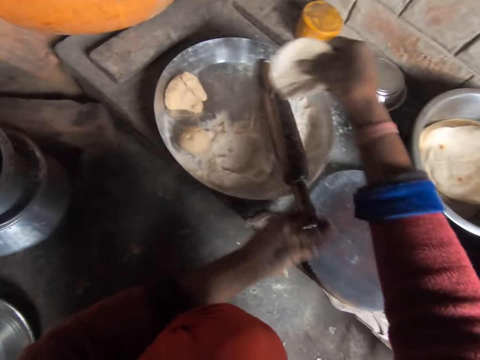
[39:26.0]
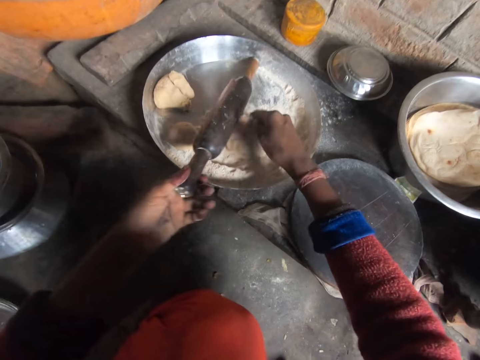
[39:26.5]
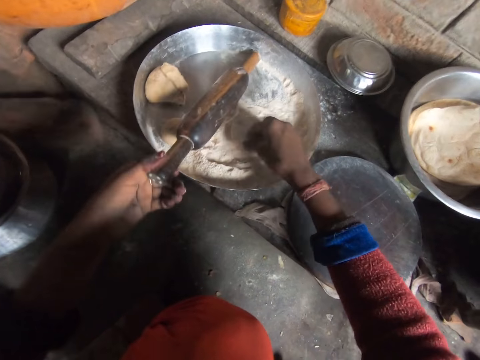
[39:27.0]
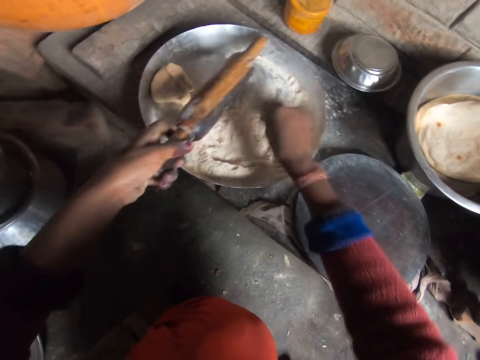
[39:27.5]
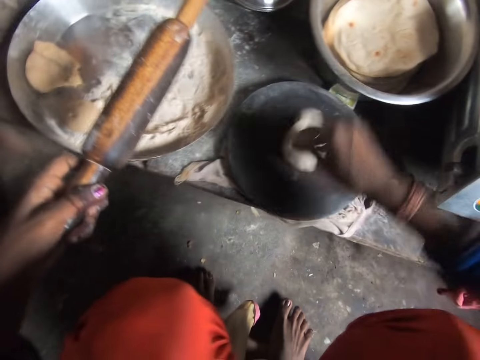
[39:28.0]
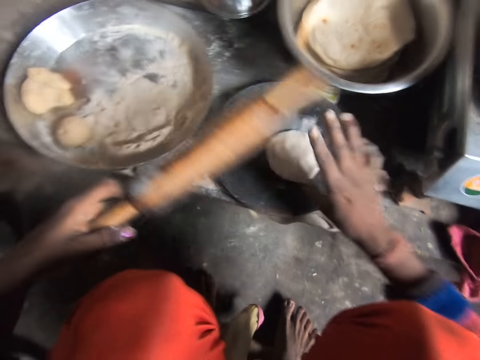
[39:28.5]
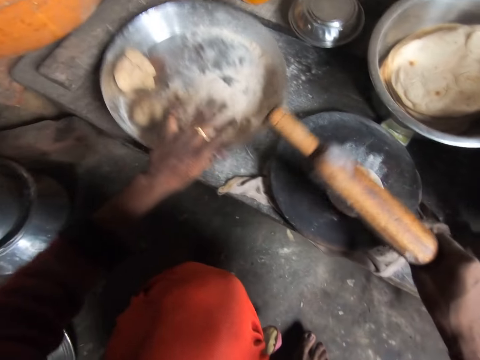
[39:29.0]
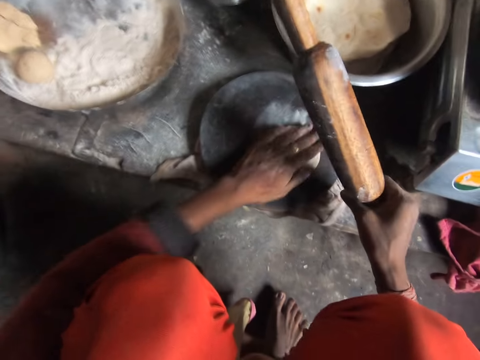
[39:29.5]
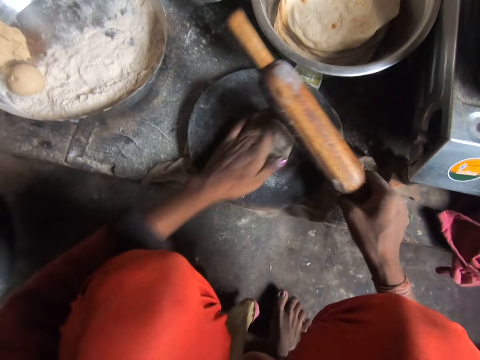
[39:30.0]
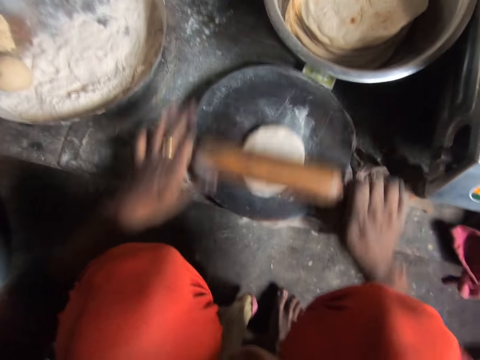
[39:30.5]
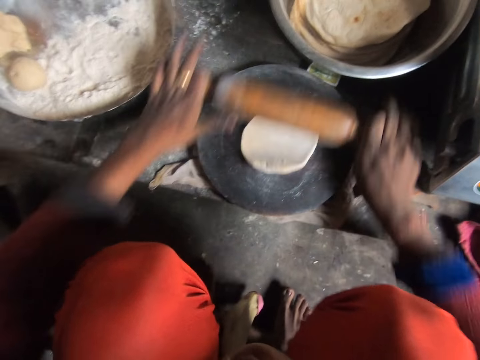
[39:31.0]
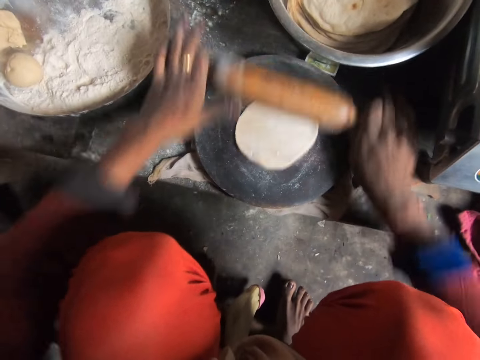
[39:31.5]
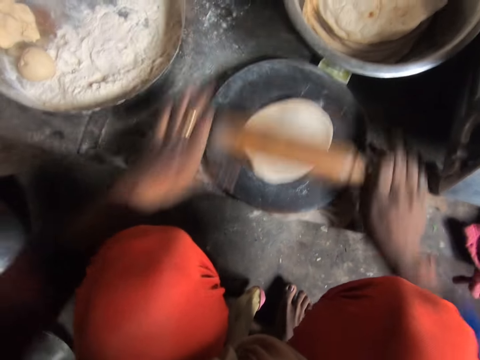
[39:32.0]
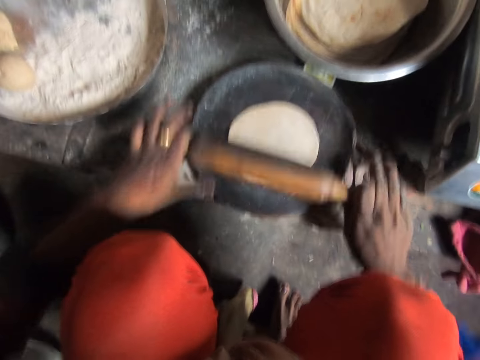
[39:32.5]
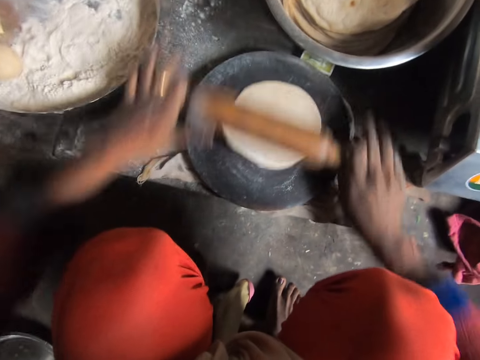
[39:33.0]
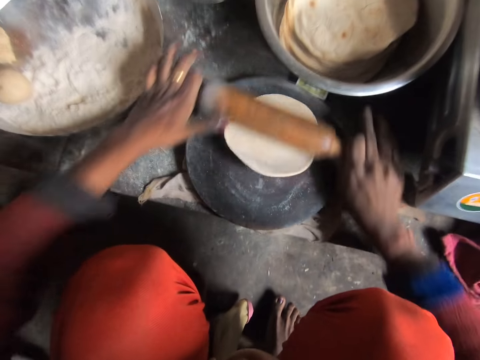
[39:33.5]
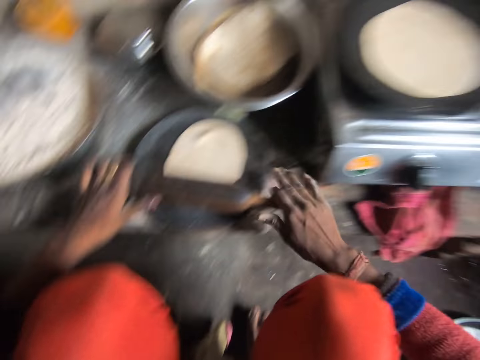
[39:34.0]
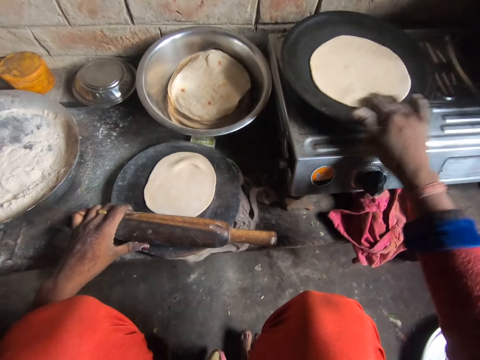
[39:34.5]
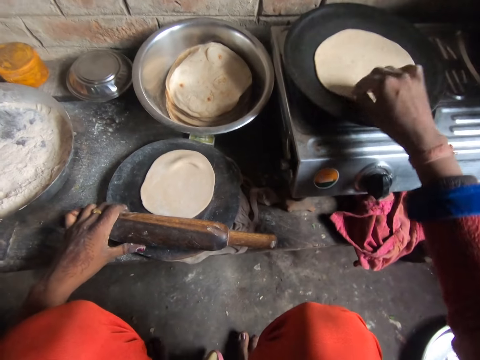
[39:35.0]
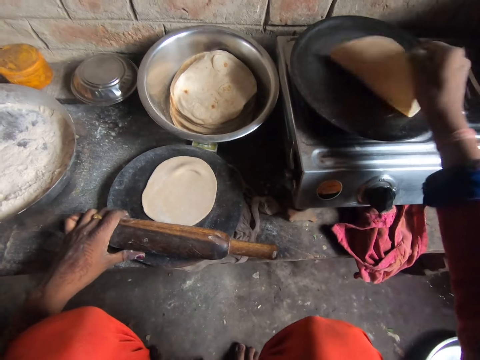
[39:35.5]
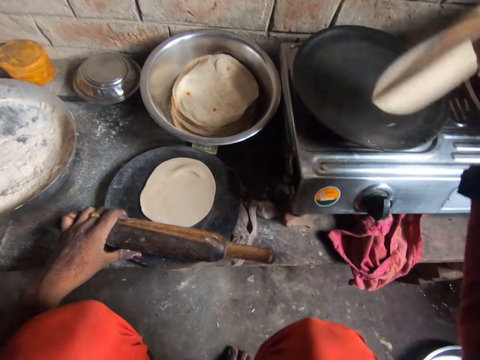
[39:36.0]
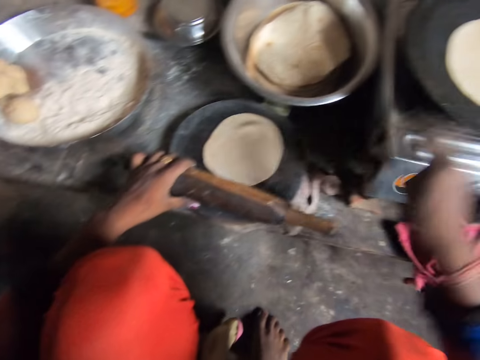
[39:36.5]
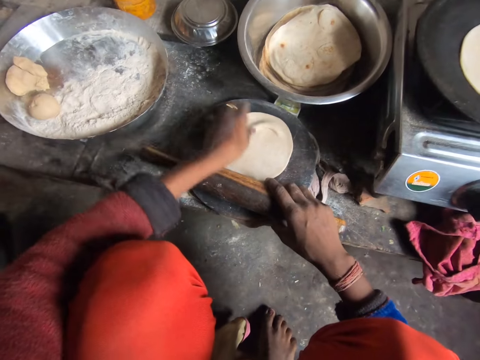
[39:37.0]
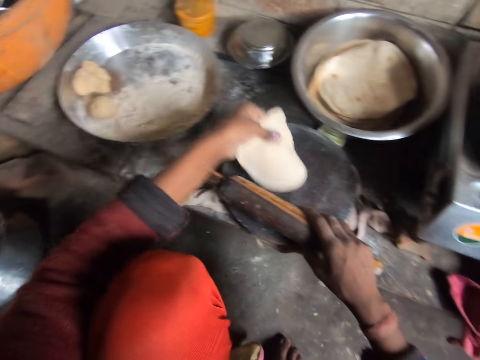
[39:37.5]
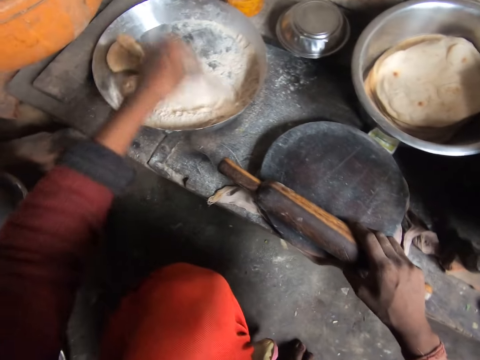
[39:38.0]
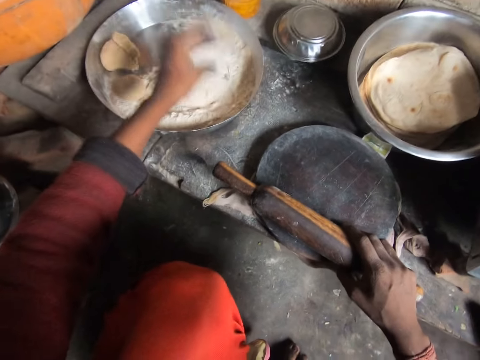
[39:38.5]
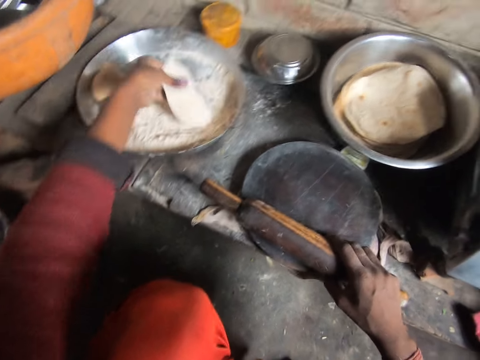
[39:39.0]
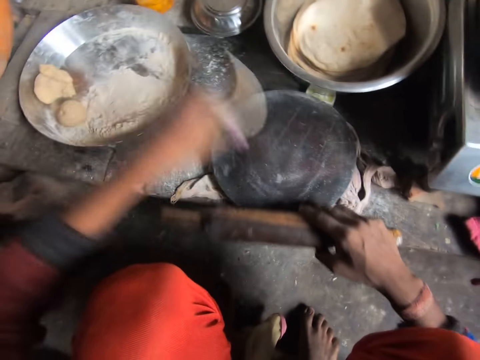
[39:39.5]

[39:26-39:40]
The camera wearer adds flour to the pancake crust in her hand. She picks up the rolling pin from the bowl. She drops the pancake crust on the wooden board. She turns the pancake crust on the wooden board. She rolls out the pancake crust on the wooden board with the rolling pin. She moves the bowl on the cabinet. She turns the pancake crust on the wooden board. She rolls out the pancake crust on the wooden board with the rolling pin. She turns the pancake on the frying pan. She picks up the pancake crust from the wooden board. She adds wheat flour to the pancake crust in her hand. She drops the pancake crust on the wooden board.

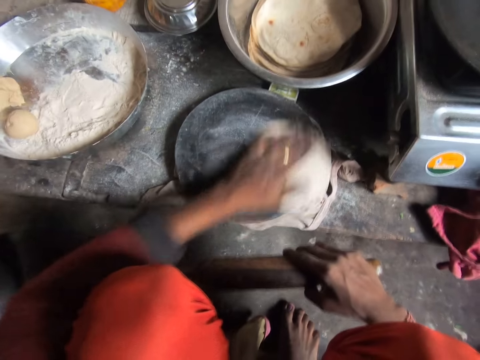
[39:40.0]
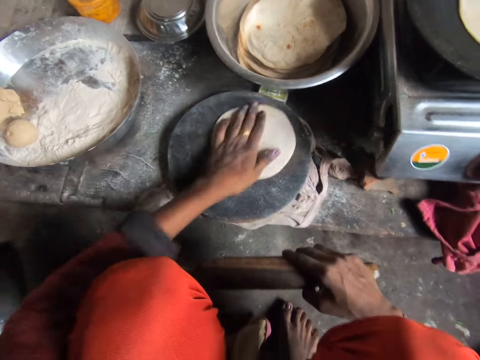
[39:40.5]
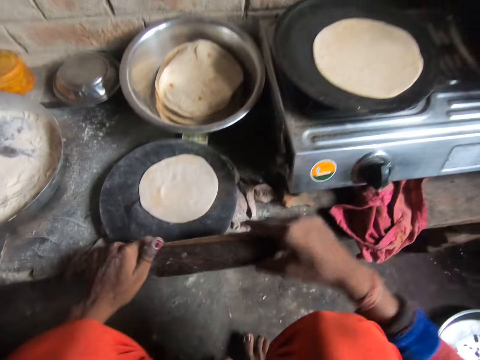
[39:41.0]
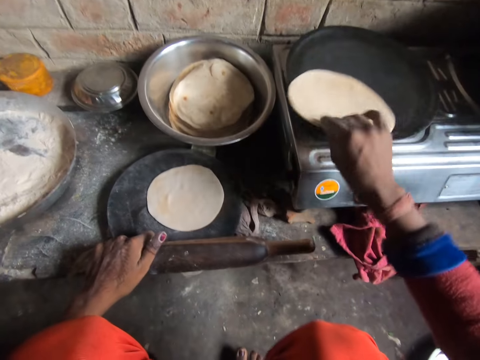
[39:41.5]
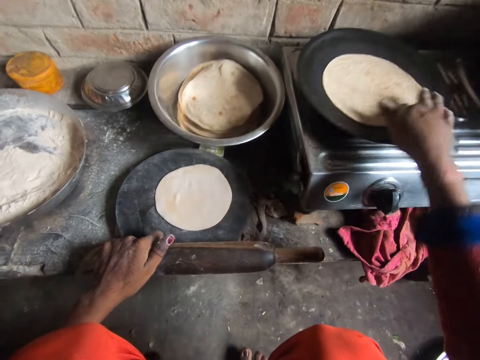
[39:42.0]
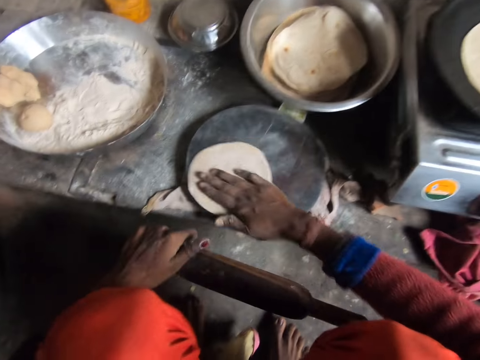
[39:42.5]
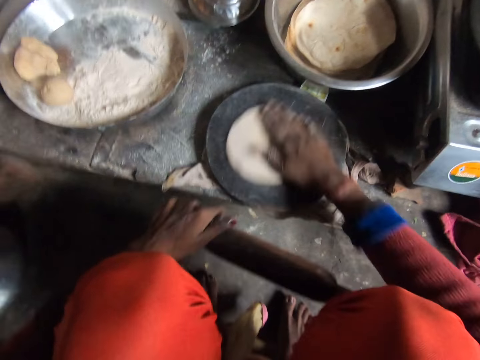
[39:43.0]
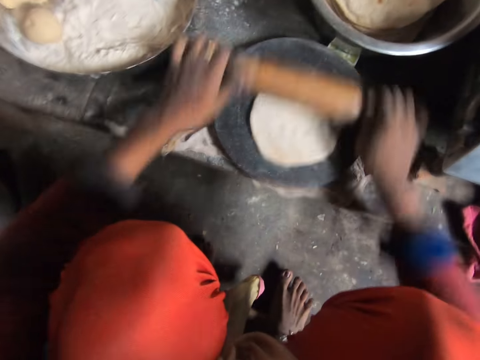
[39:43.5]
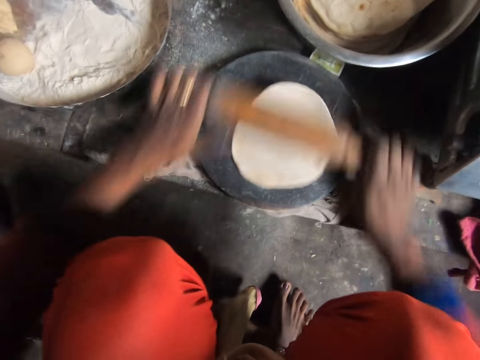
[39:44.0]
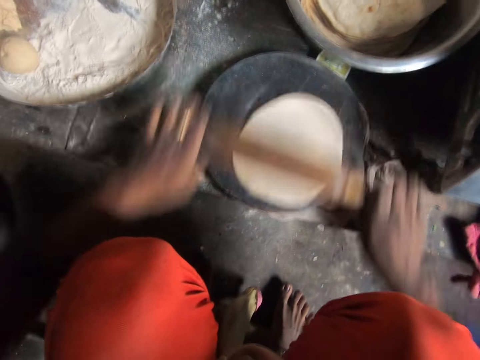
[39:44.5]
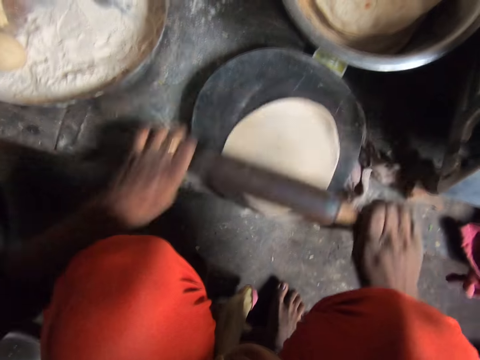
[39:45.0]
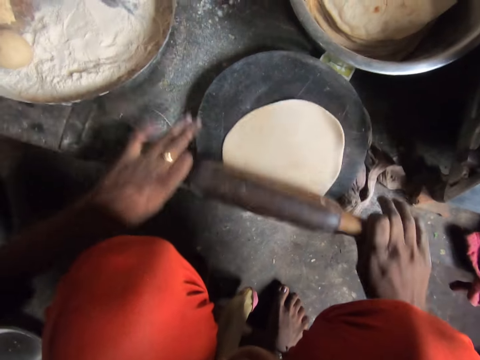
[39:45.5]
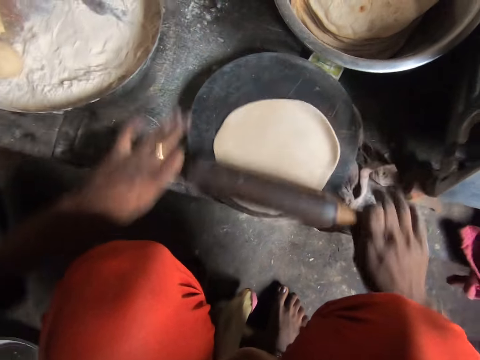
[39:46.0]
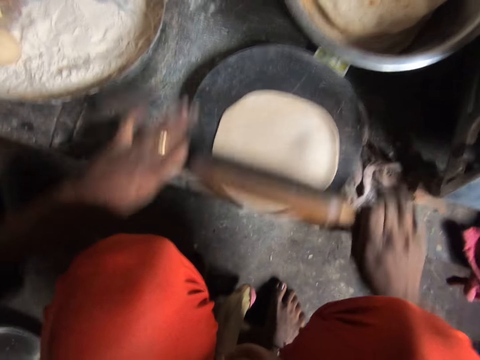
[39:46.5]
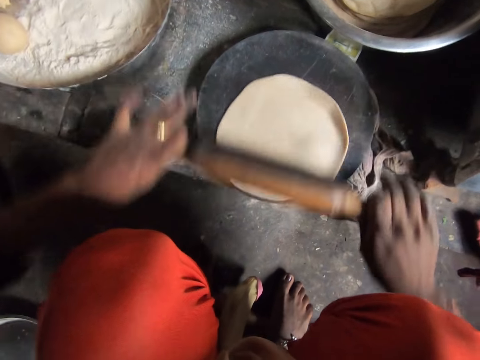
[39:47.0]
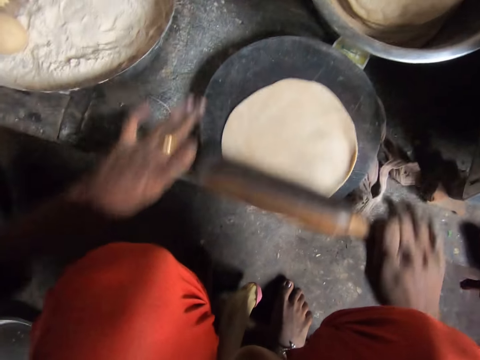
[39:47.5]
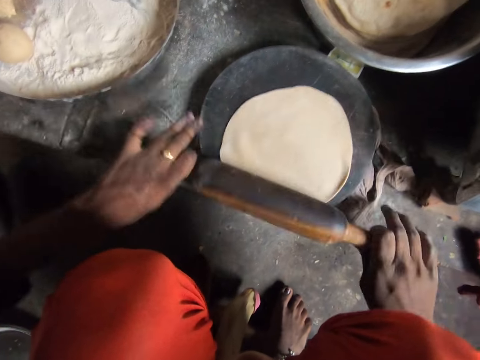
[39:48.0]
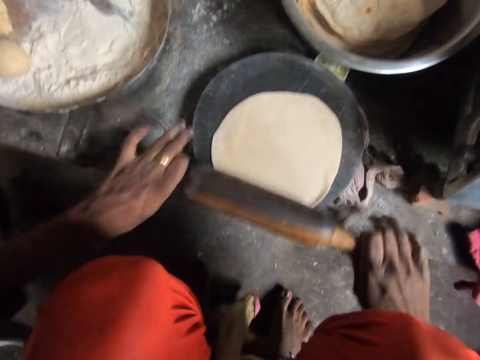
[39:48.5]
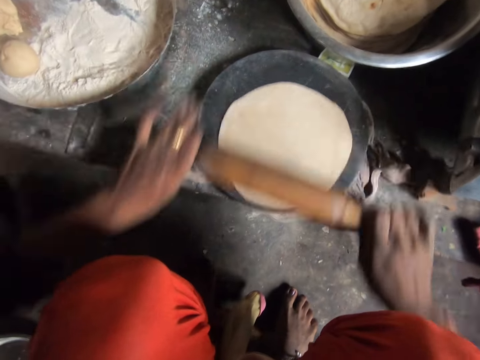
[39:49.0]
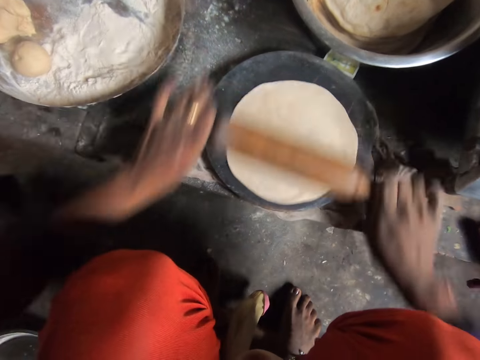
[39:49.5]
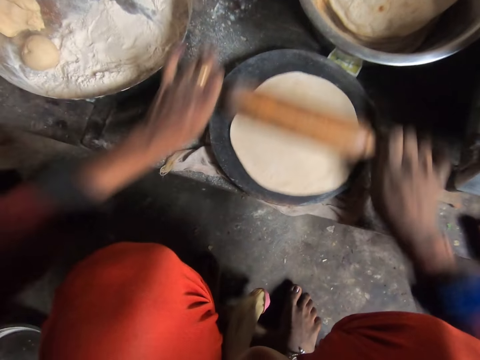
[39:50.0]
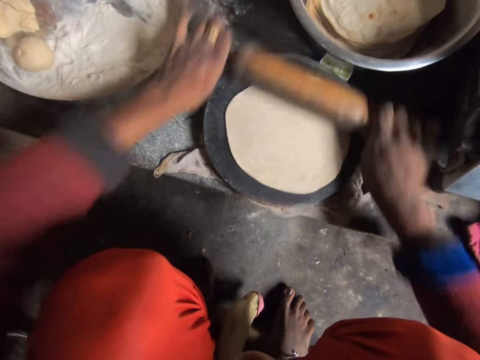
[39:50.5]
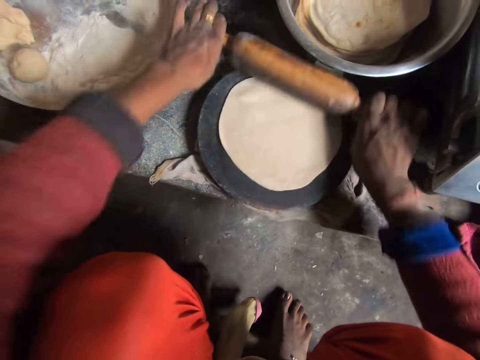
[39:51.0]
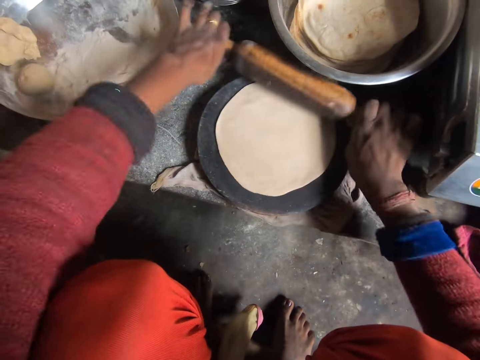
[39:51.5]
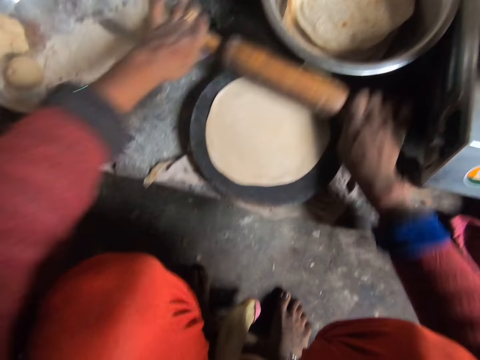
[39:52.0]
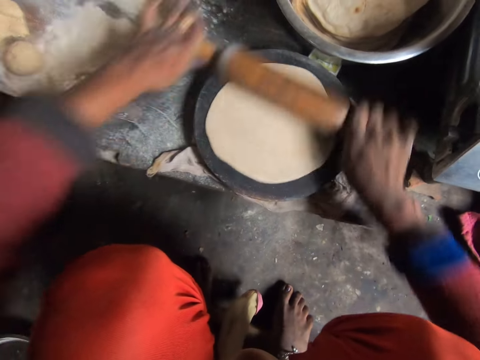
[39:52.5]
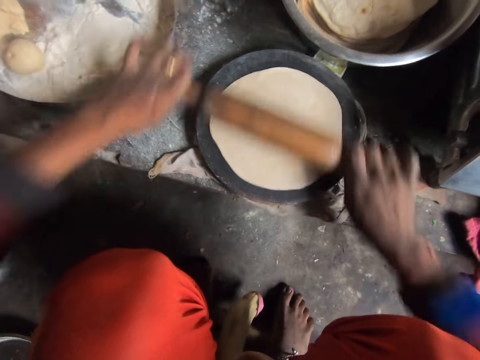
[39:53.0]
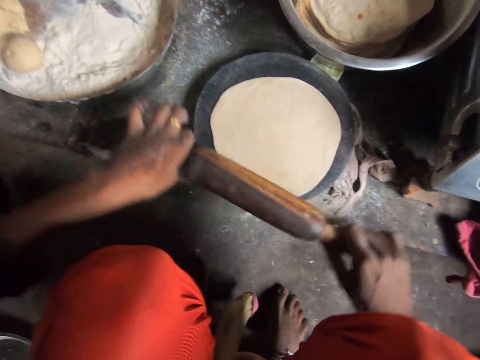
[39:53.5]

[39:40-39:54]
The camera wearer turns the pancake crust on the wooden board. They put a piece of dough in a pan. They turn the pancake on the frying pan. They turn the pancake crust on the wooden frame. They roll out the pancake crust on the wooden board with the rolling pin.
